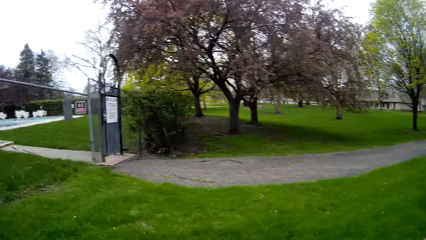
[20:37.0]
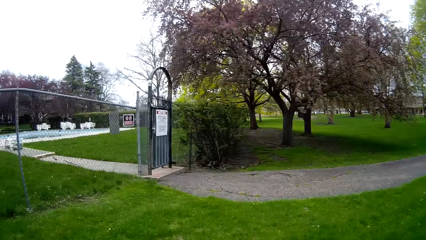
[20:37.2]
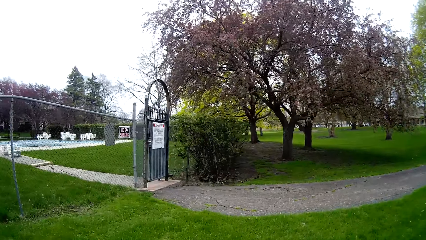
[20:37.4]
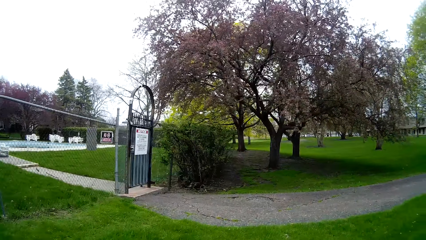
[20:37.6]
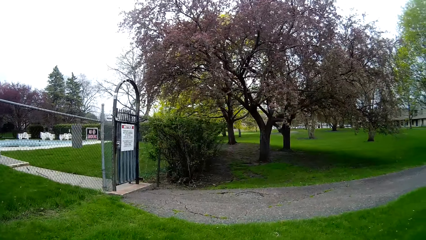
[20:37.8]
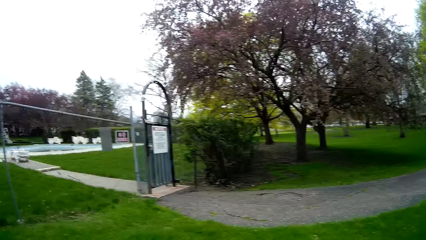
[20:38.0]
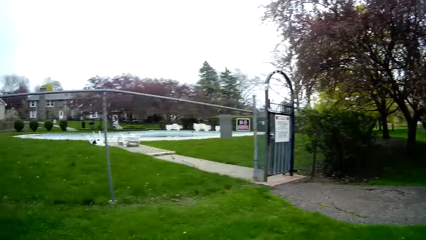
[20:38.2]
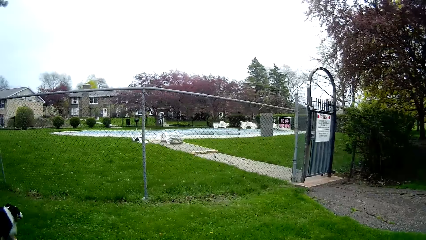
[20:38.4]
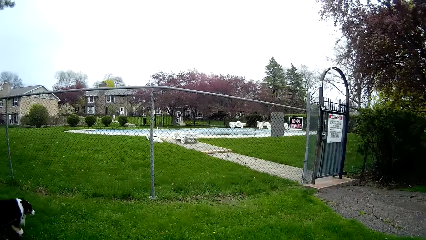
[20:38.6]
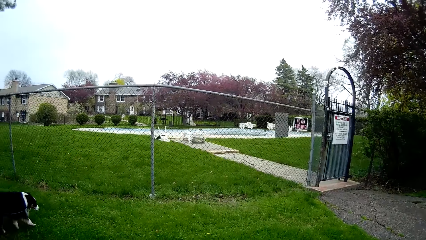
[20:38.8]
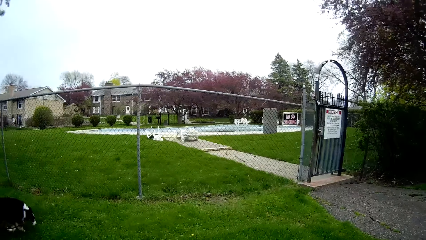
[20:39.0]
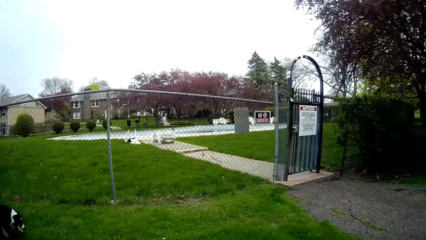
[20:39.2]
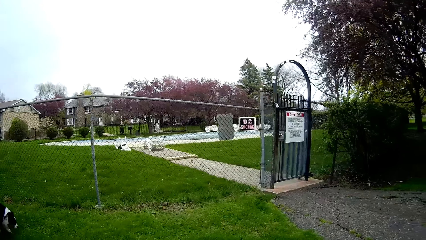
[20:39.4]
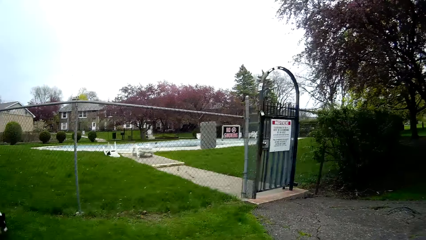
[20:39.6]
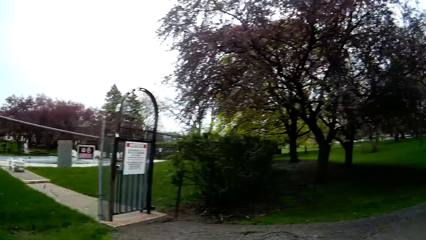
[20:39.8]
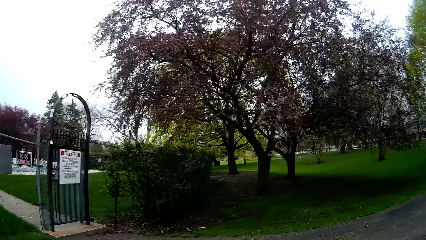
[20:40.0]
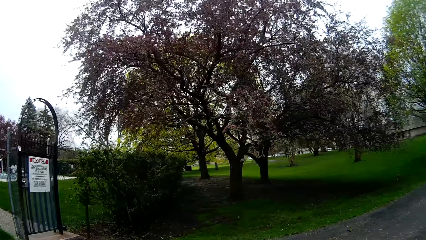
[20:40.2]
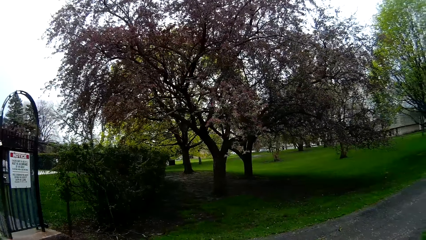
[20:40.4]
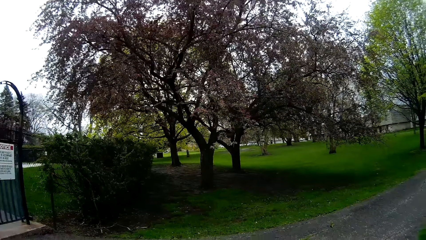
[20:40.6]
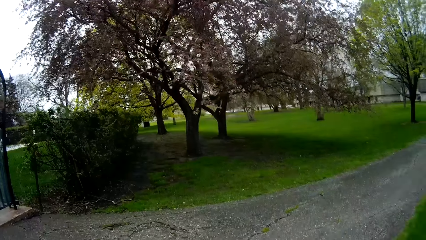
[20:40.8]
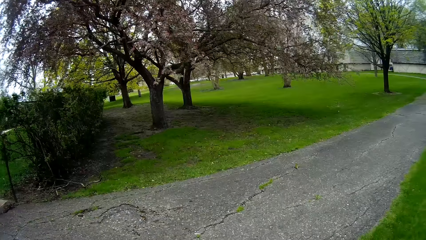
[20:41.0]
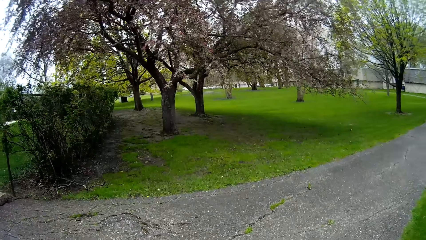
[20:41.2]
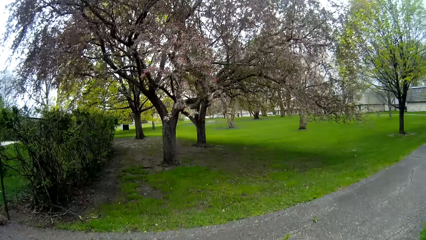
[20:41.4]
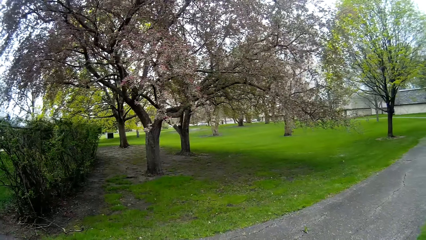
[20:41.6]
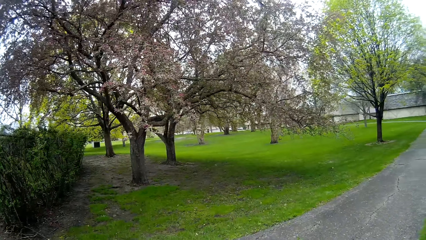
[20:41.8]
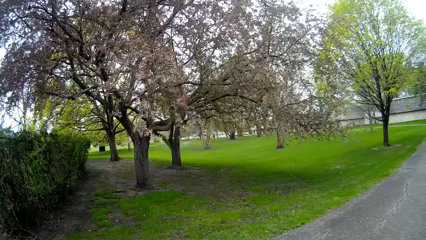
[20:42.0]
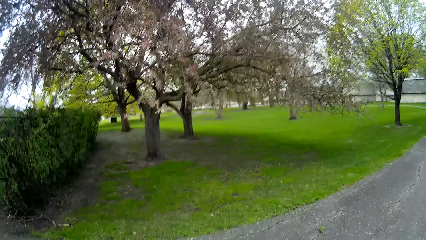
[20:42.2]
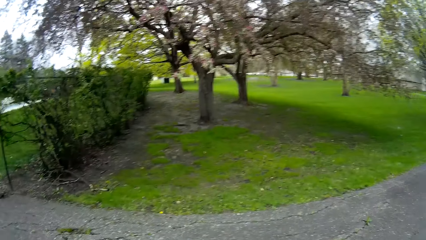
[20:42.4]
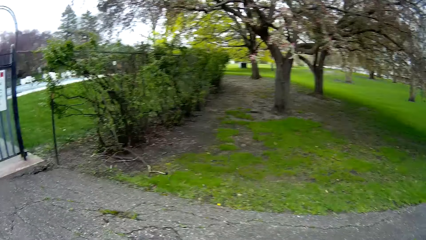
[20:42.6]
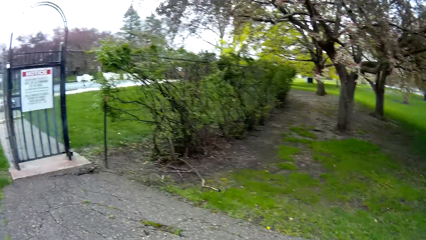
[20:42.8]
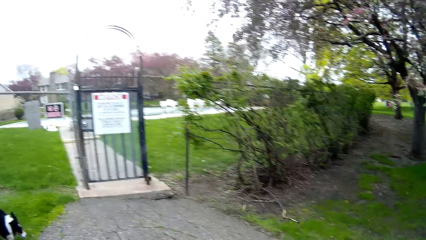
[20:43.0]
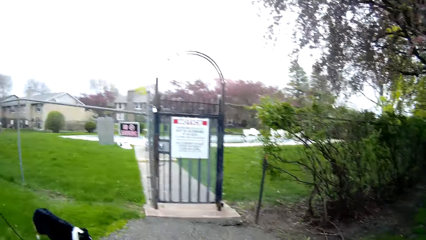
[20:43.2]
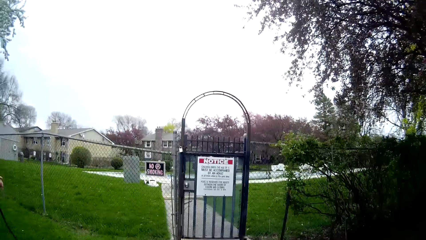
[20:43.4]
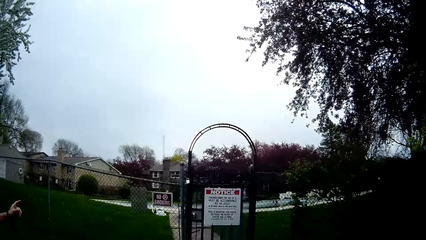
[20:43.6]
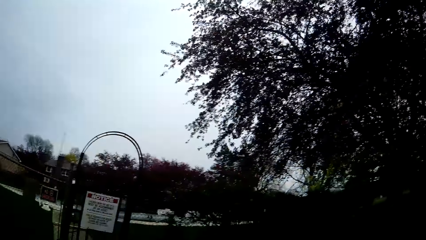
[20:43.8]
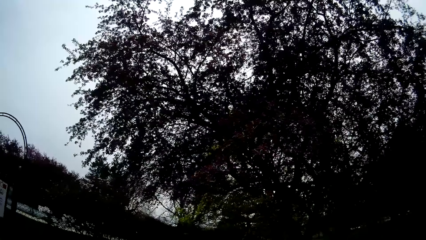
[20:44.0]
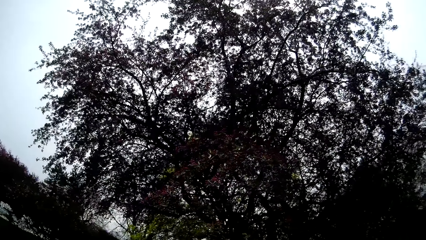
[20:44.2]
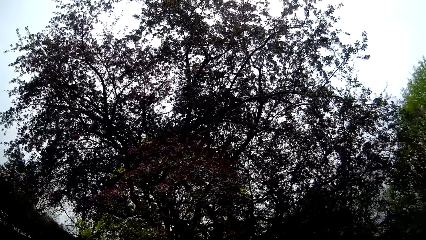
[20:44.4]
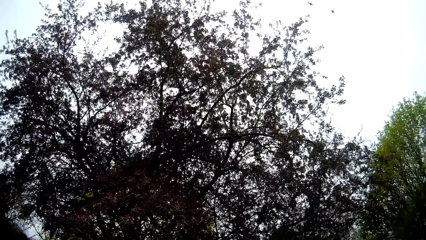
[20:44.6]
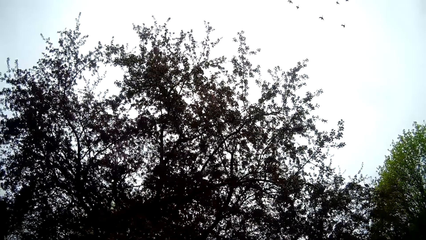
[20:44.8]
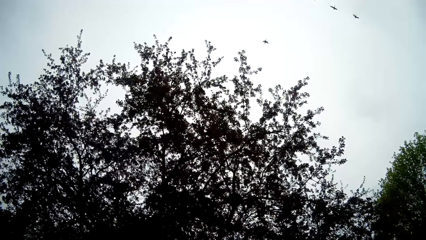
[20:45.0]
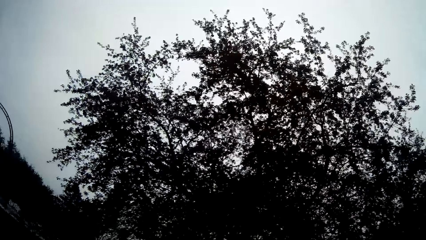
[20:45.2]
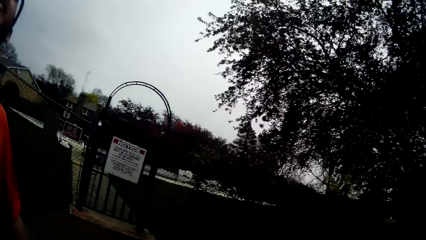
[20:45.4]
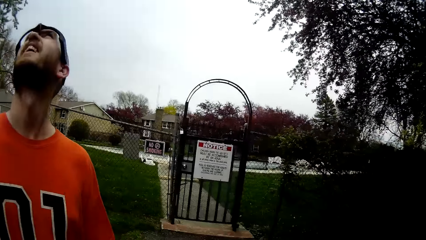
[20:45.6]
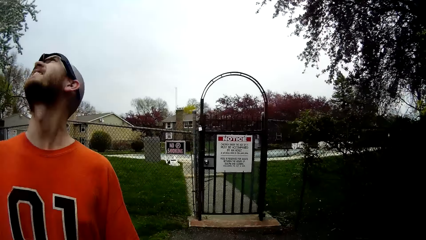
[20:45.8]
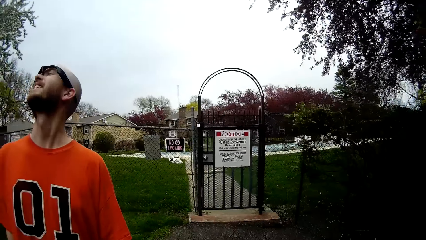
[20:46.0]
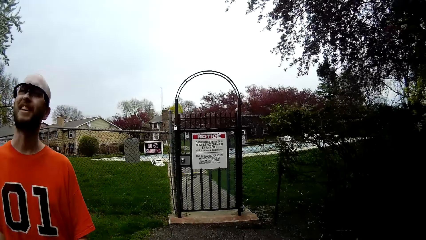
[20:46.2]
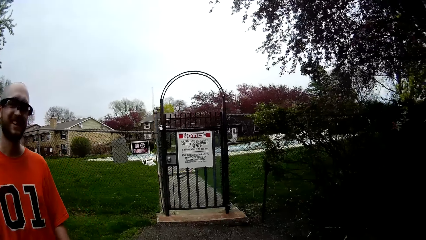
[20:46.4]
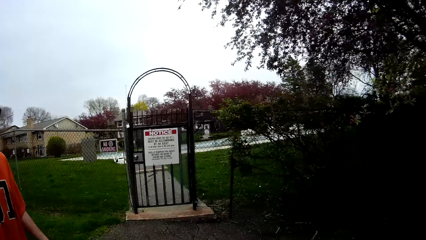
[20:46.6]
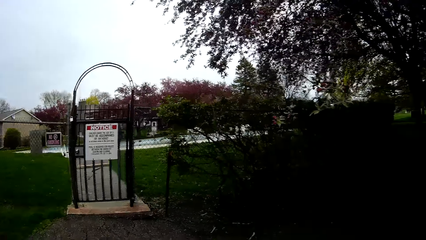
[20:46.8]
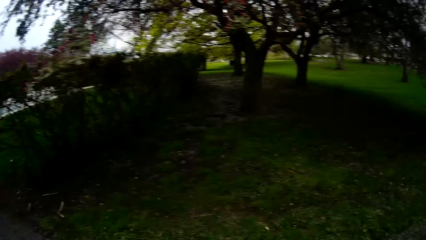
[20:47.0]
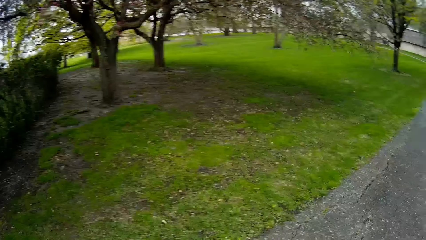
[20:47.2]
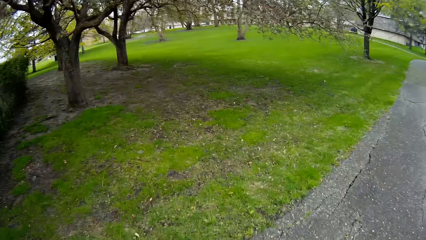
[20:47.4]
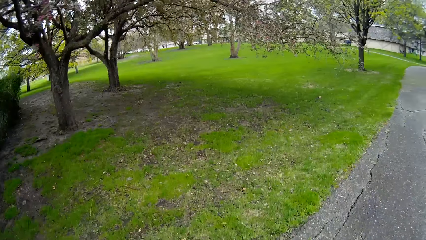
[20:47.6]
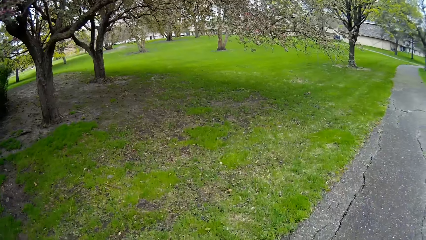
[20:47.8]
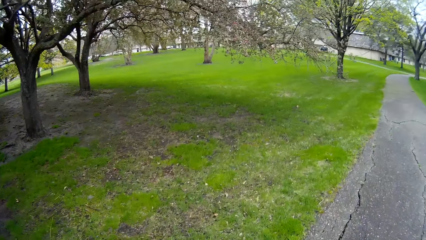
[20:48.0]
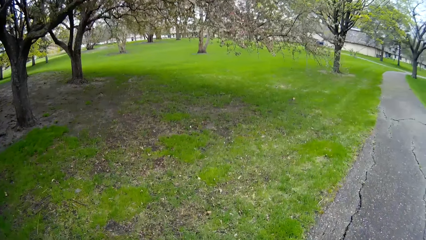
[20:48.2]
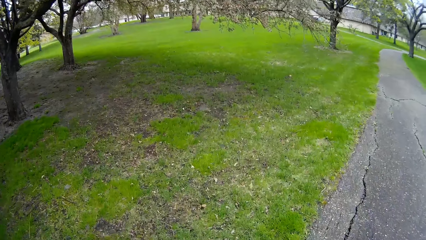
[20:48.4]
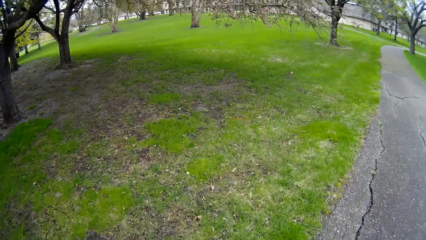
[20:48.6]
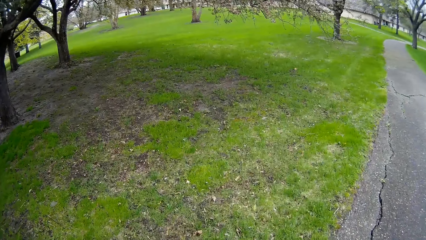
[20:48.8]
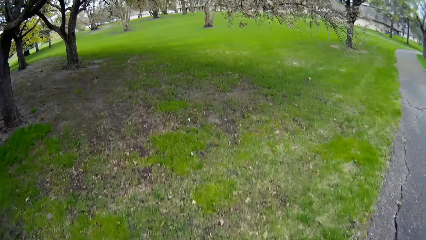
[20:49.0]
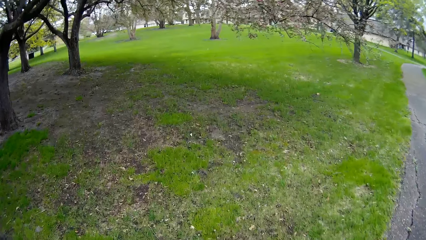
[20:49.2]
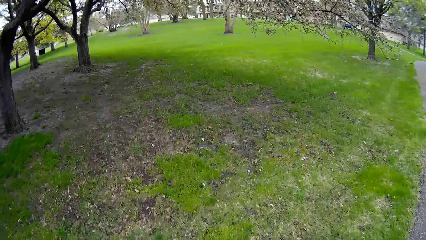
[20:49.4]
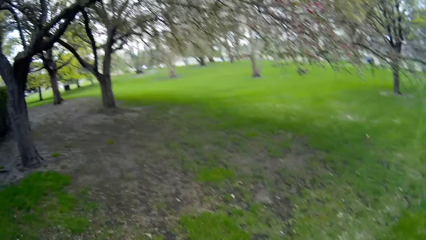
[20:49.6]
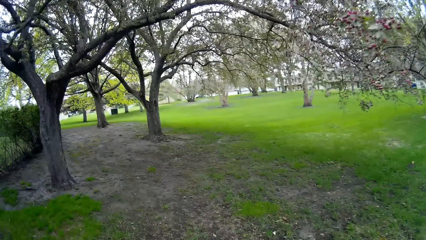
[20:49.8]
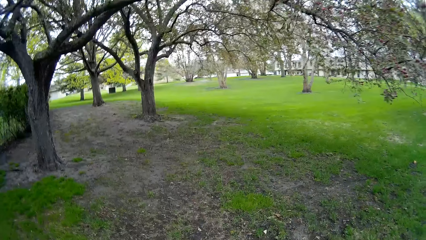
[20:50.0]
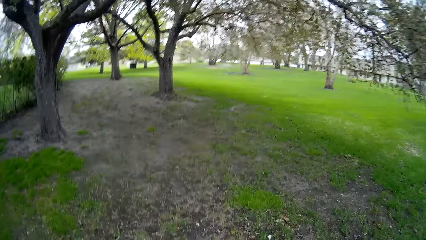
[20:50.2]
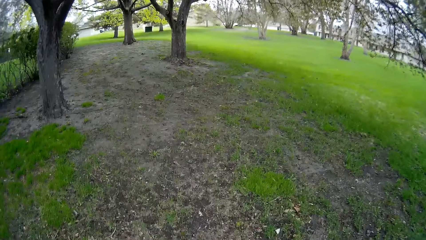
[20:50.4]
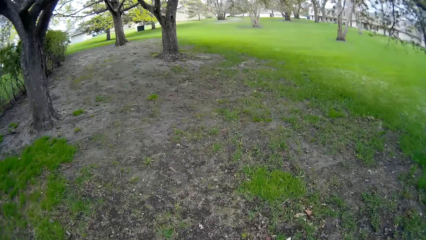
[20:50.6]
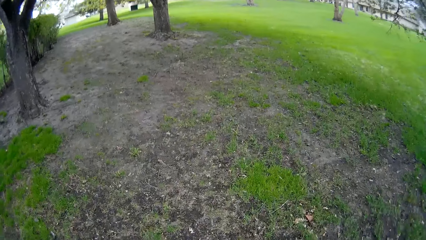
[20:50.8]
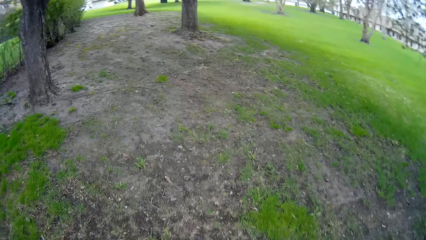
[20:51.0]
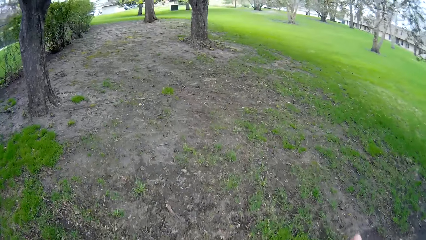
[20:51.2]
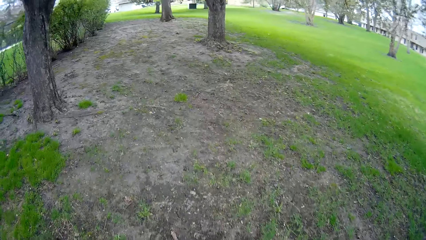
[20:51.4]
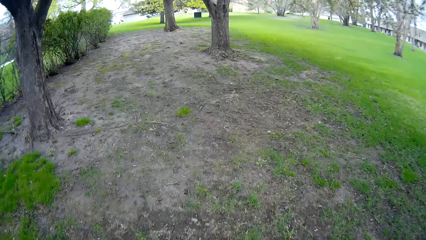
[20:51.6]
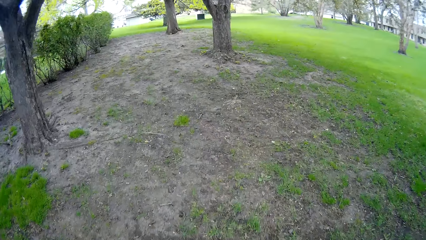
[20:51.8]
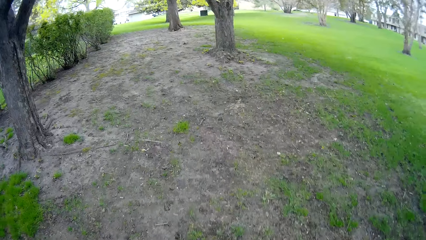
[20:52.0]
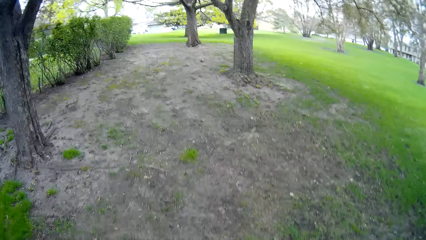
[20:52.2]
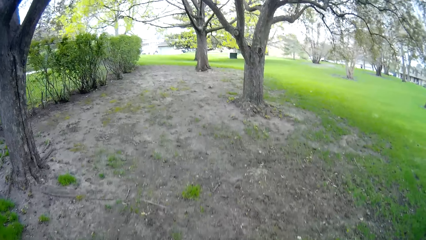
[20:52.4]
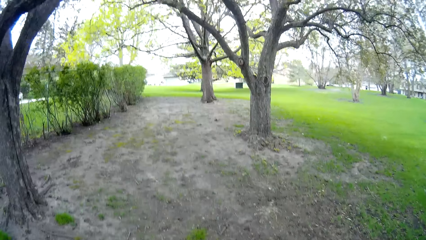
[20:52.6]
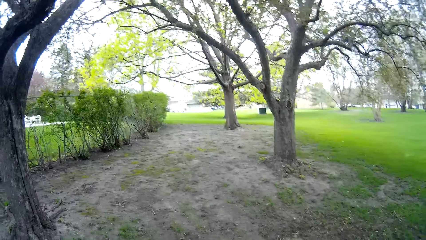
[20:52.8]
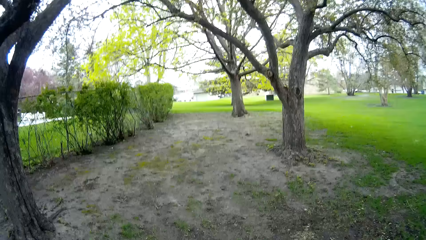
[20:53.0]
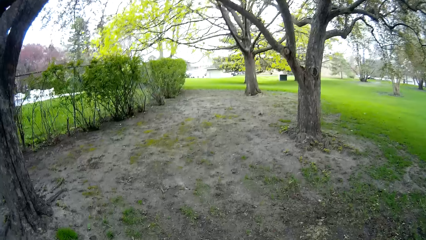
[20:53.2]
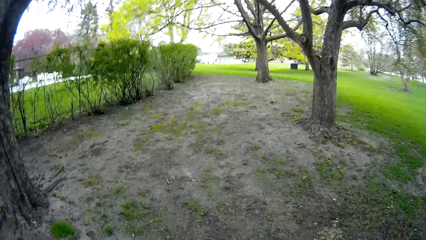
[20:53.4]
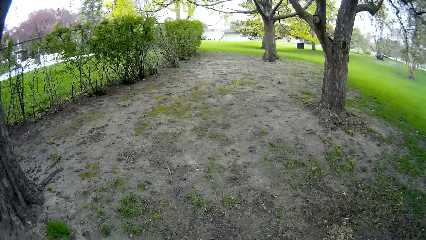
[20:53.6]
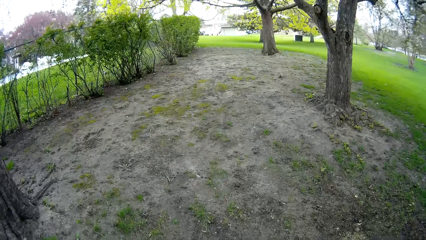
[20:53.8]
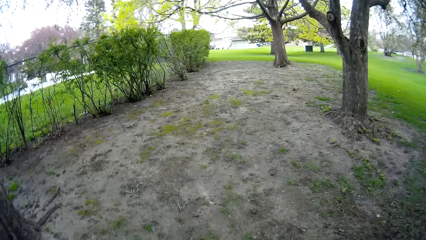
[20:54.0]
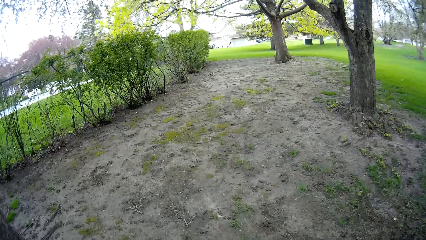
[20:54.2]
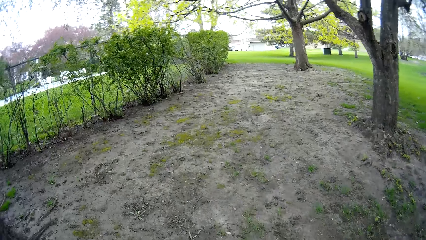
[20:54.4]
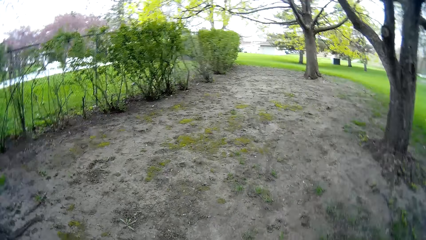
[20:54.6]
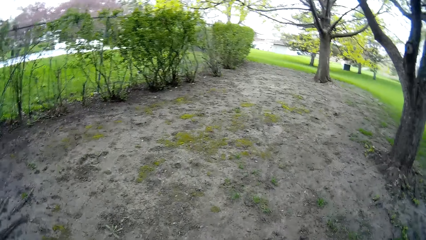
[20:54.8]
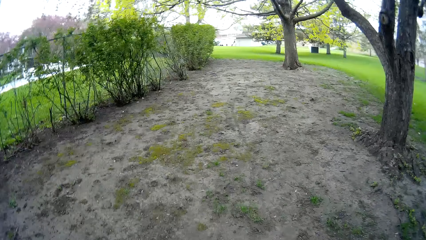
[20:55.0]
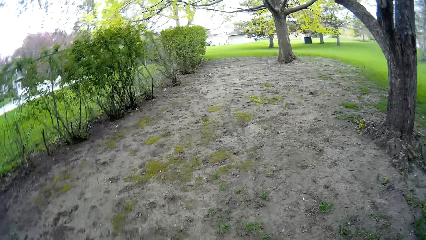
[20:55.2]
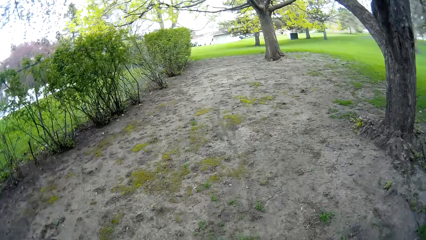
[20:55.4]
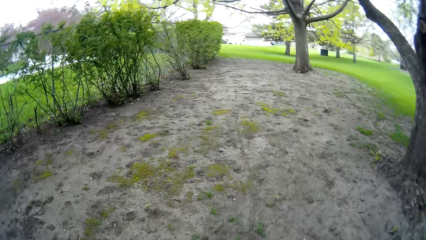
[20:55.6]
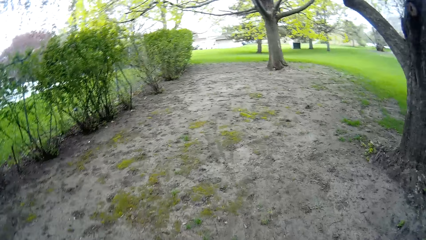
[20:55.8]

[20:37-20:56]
The camera wearer turns round. They walk in the compound. A person smiles. The camera wearer interacts with the person. They walk in the compound.
